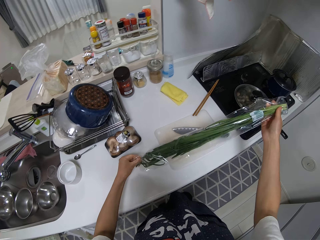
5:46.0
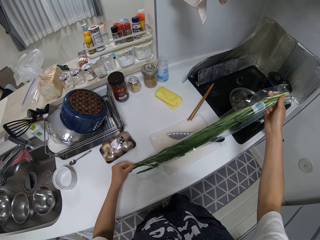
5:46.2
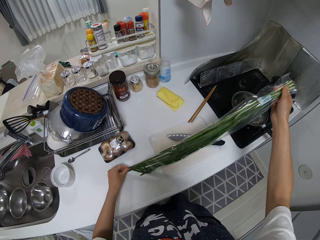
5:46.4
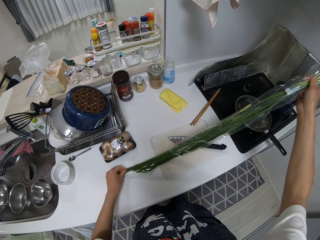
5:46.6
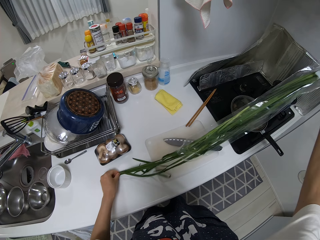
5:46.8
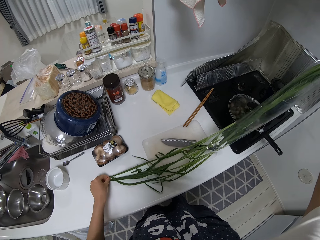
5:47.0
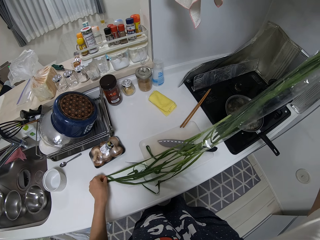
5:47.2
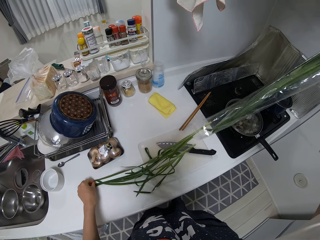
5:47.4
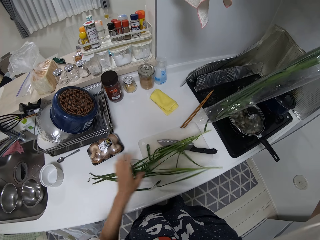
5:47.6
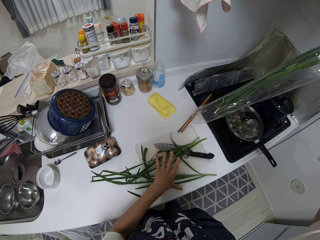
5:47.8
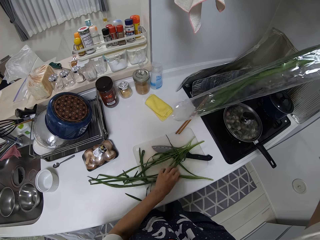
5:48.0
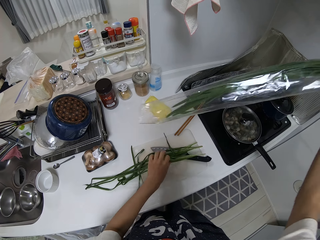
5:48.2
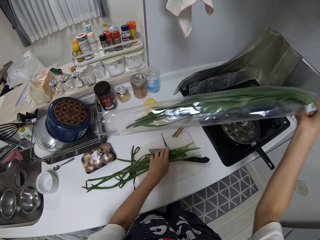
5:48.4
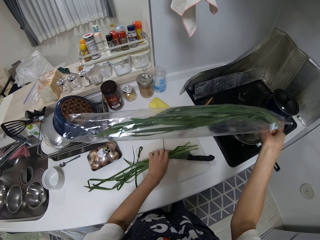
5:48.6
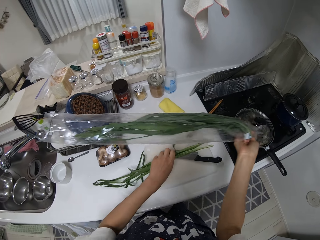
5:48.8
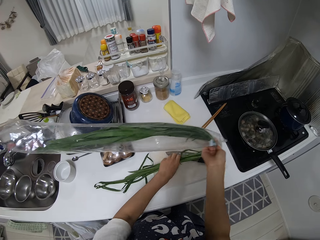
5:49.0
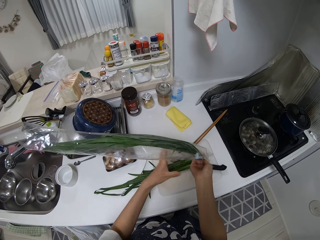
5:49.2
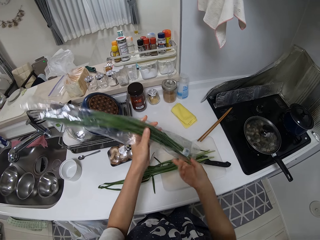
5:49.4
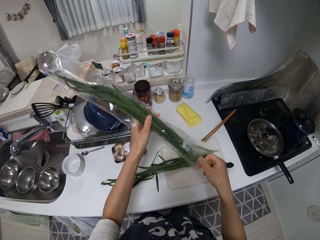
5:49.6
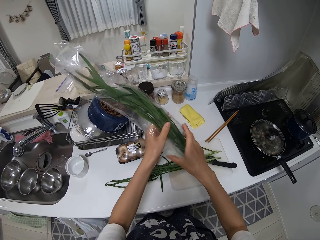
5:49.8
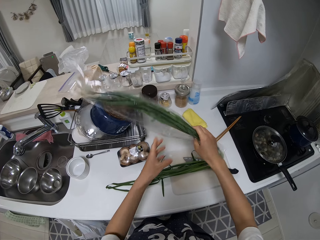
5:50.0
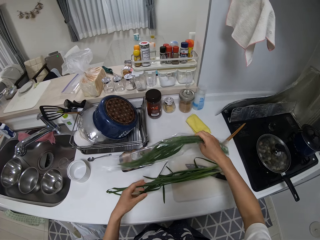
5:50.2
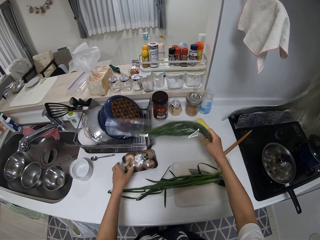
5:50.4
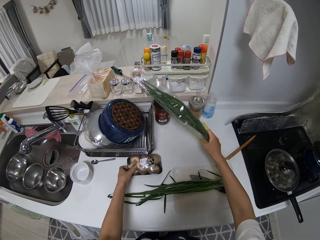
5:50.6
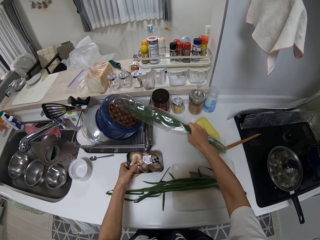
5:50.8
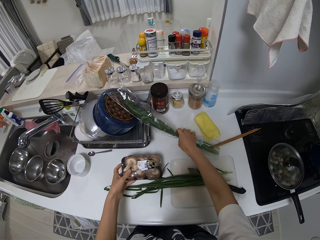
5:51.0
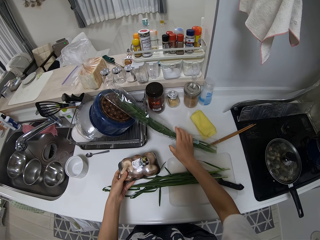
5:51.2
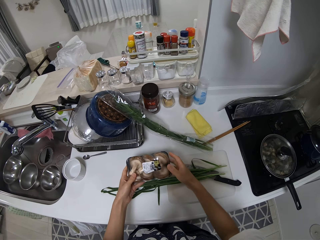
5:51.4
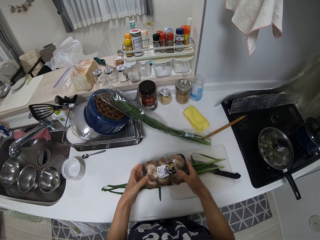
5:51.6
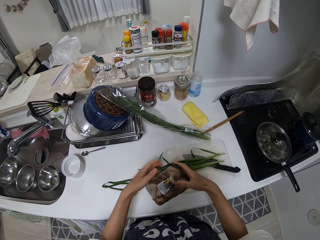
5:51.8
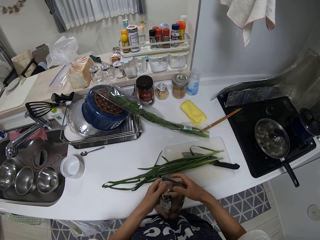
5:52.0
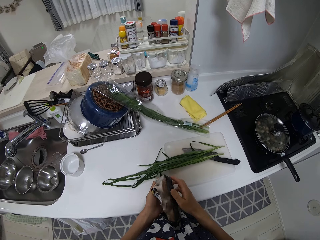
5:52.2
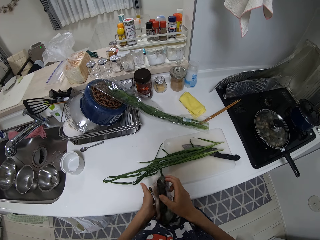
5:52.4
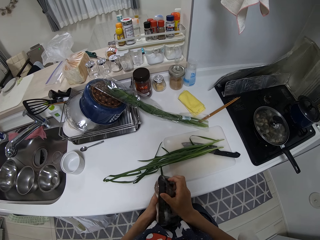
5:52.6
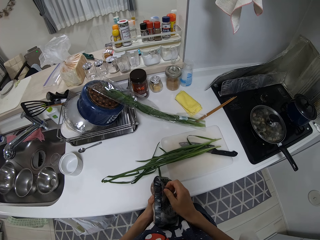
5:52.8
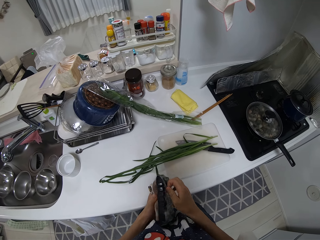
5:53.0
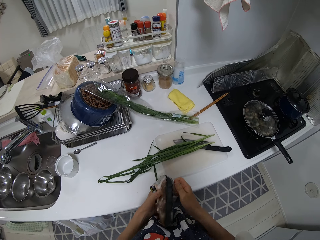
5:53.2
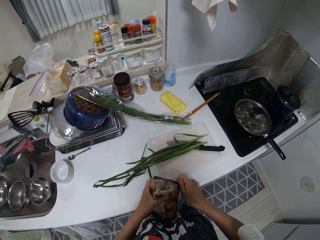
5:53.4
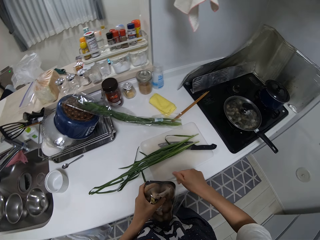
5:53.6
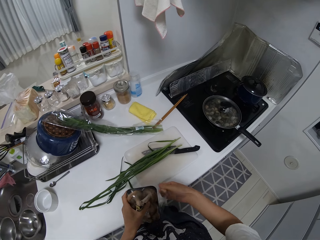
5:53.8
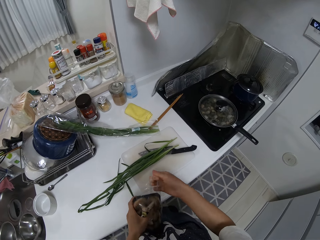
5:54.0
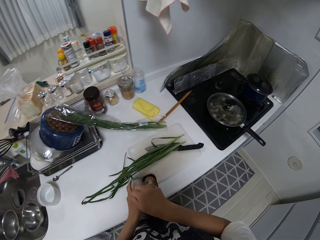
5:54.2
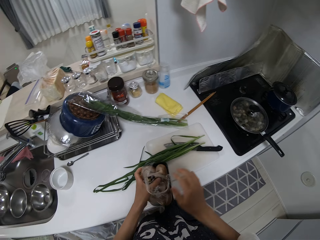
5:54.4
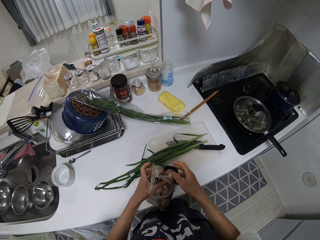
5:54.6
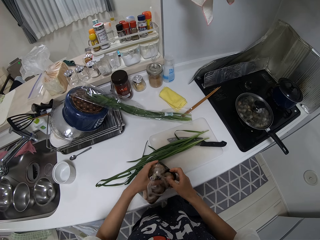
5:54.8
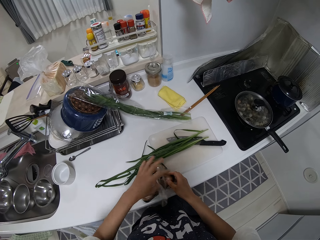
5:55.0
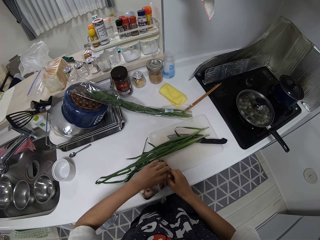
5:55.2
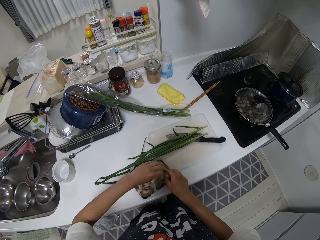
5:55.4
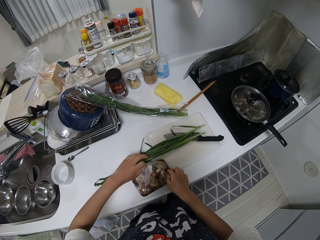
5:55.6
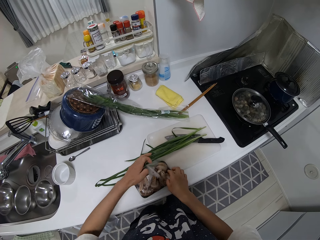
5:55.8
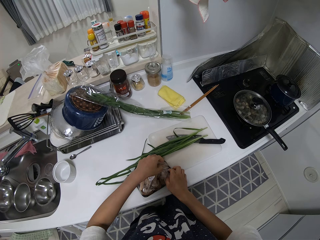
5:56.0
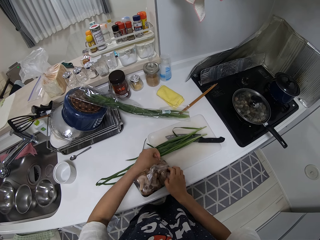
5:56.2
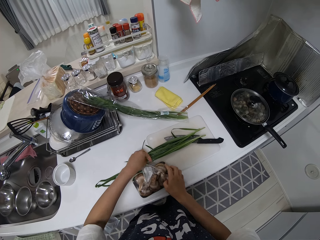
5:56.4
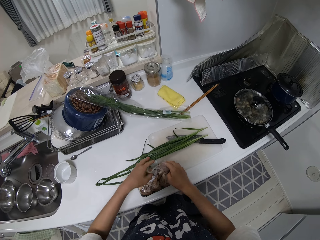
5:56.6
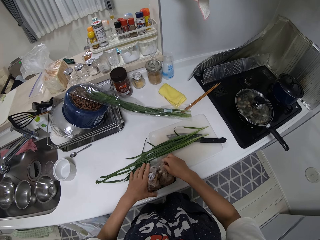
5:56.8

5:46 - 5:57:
The camera wearer puts the spring onions down. They bring out vegetables from the nylon. They wrap the remaining ones. They drop the nylon on the table. They pick up a pack from the table. They open the pack.

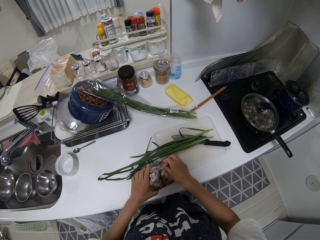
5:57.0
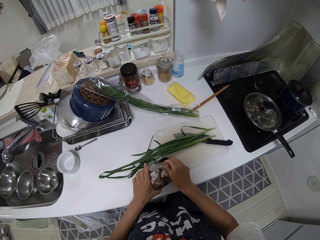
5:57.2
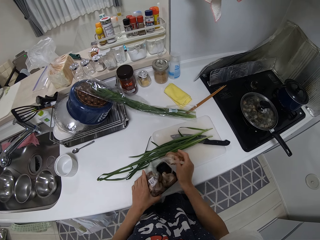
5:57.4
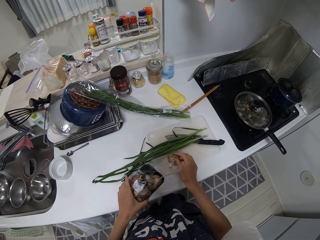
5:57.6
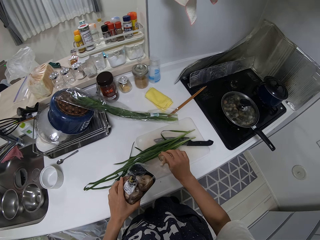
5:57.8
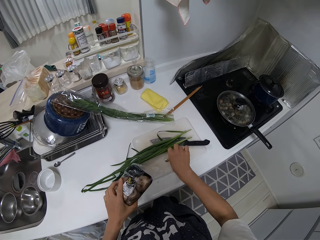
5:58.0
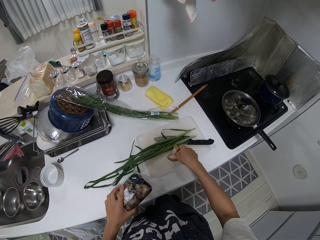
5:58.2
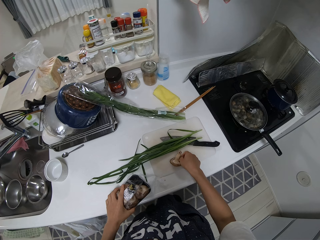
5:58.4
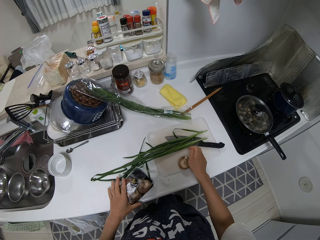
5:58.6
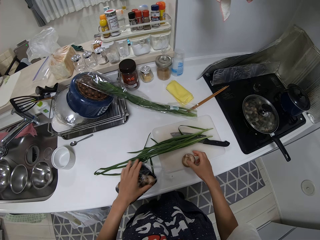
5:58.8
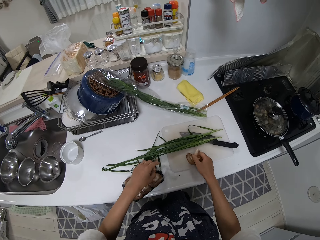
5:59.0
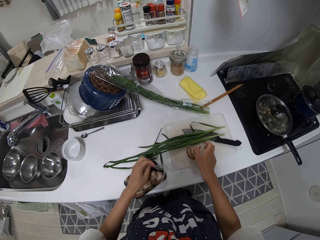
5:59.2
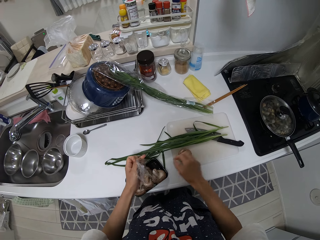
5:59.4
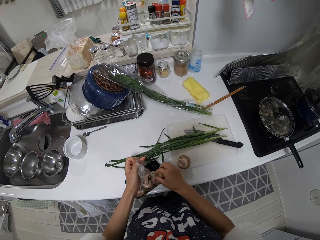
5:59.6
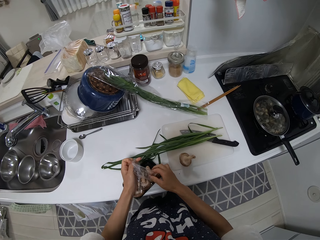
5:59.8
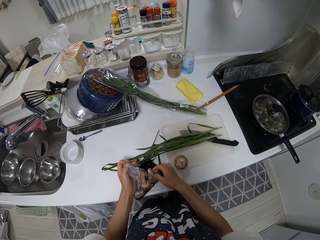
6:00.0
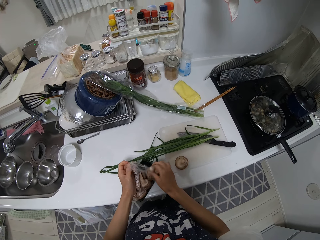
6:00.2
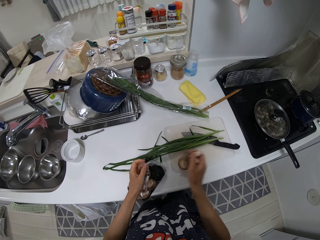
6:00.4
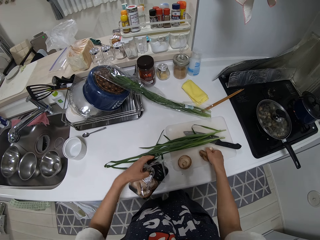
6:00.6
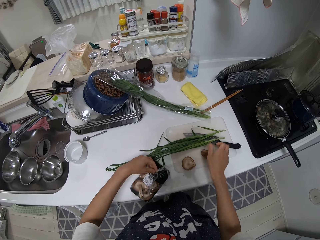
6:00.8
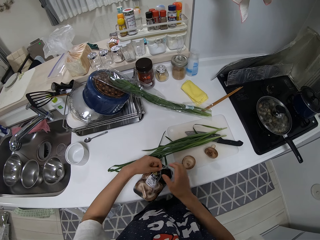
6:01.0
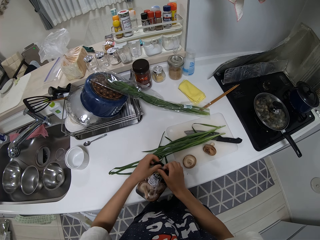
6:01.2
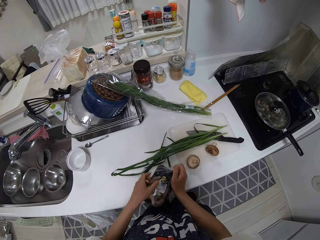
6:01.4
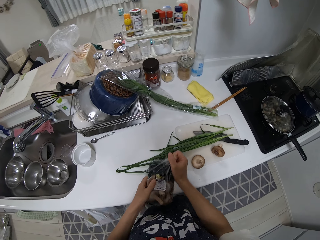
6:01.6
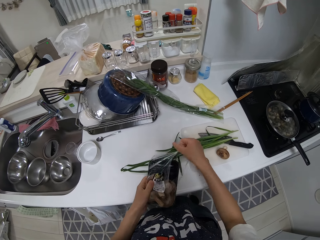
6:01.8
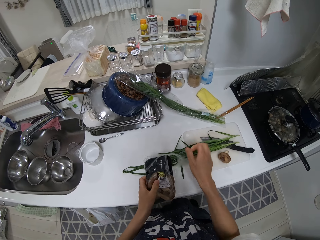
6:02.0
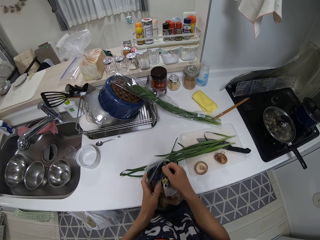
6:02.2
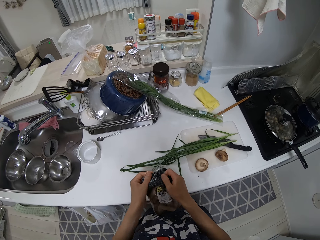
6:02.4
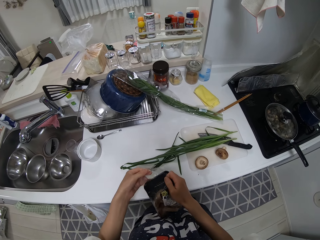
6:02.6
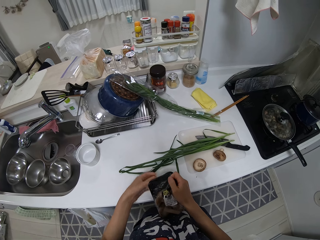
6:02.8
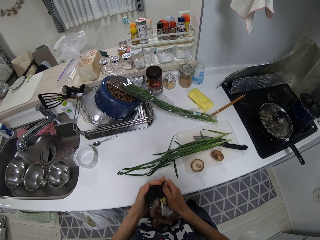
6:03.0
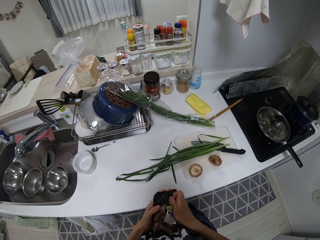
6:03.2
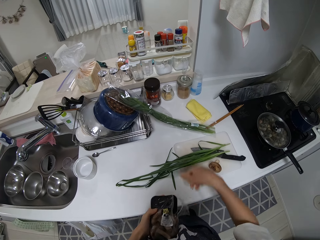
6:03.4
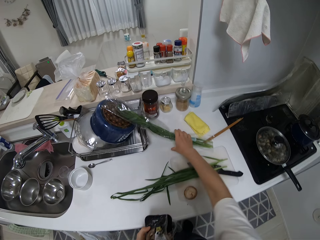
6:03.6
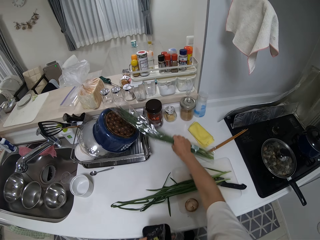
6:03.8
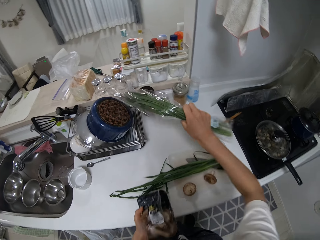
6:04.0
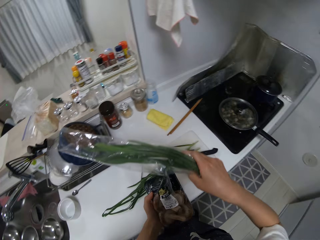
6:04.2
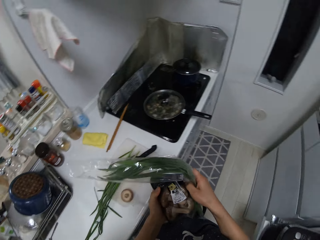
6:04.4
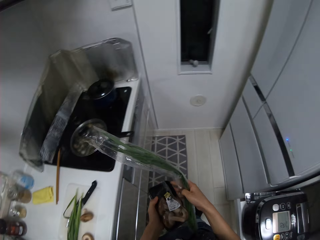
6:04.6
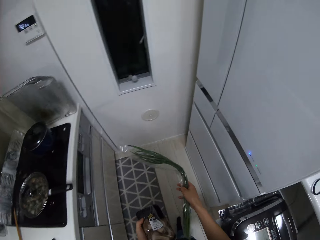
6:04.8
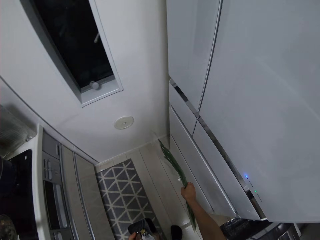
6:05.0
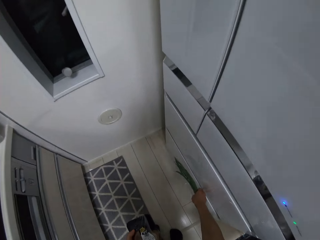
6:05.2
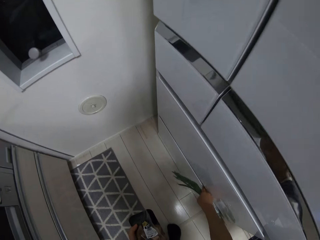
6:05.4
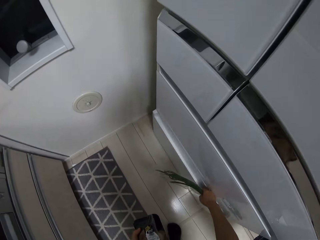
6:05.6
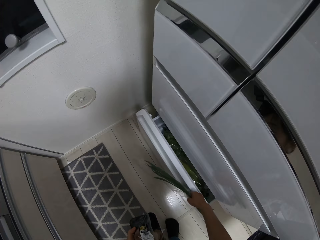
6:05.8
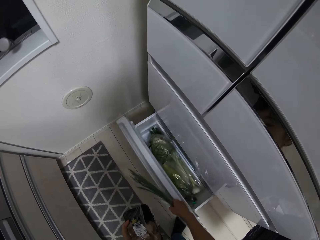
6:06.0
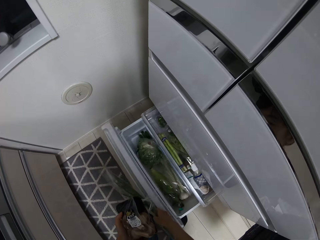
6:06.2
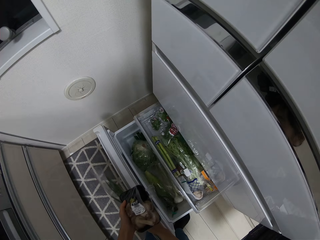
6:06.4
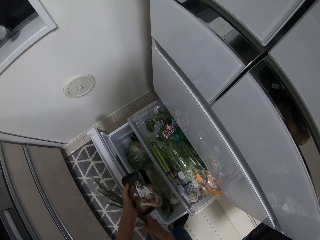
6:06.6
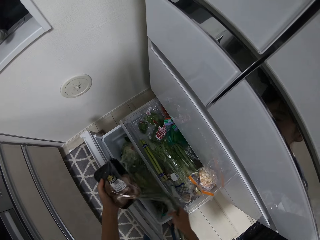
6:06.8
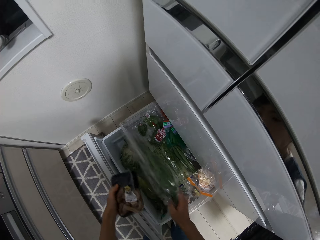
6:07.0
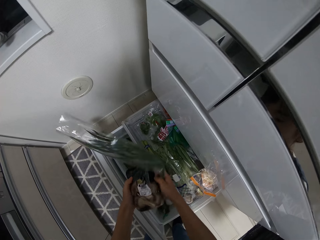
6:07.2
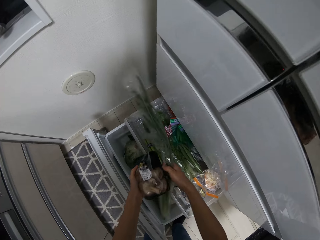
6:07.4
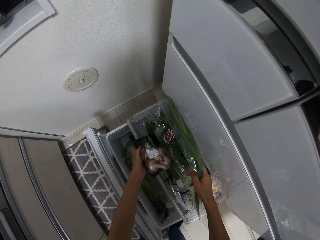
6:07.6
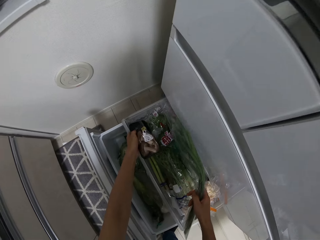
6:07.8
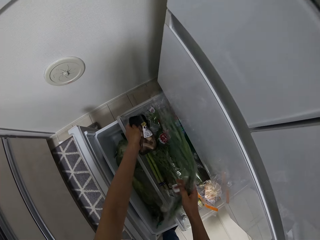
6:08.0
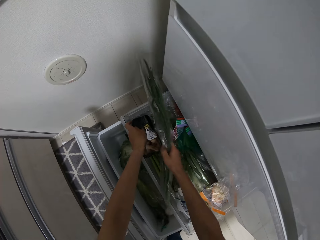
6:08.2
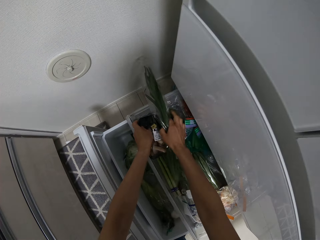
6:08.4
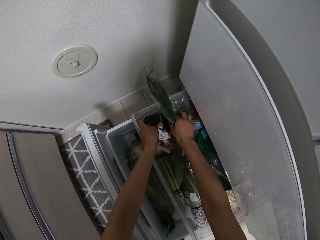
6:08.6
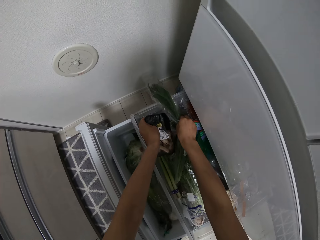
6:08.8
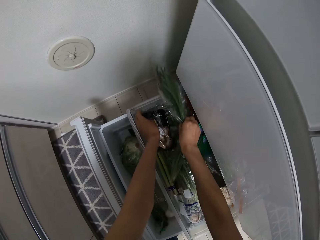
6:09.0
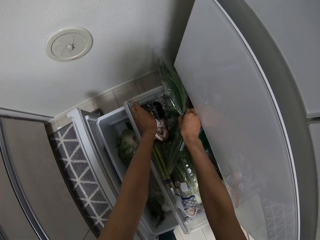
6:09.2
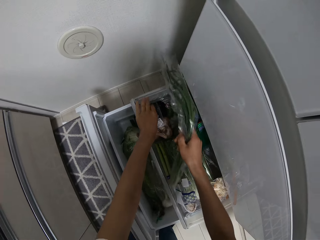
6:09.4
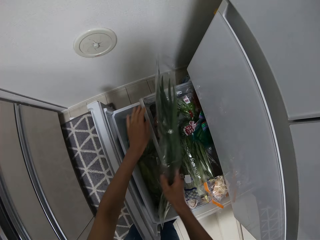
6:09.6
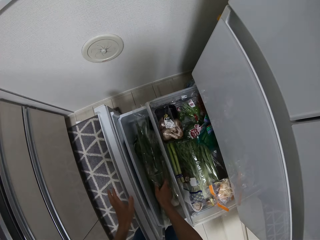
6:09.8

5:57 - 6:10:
The camera wearer brings out mushroom pieces. They place the mushrooms on the table. They pick something. They drop another on the cutting board. They wrap something. They close the pack. They pick up the nylon of vegetables from the table. They pull out a drawer in the fridge. They drop the pack and the nylon in the drawer.
